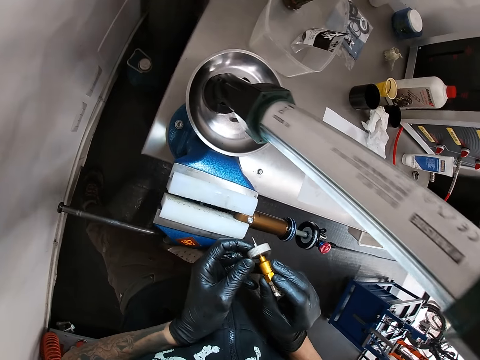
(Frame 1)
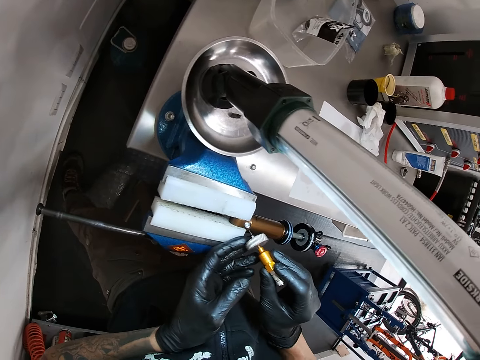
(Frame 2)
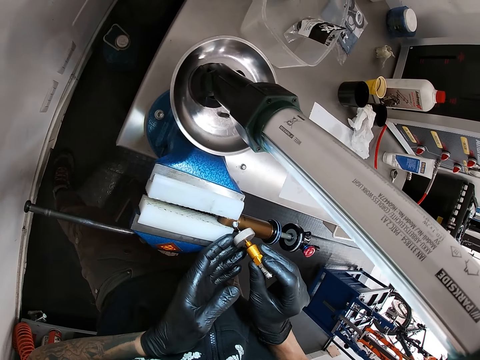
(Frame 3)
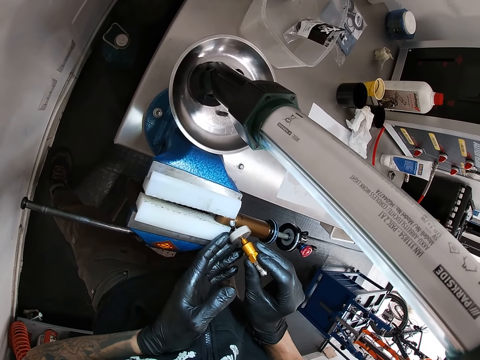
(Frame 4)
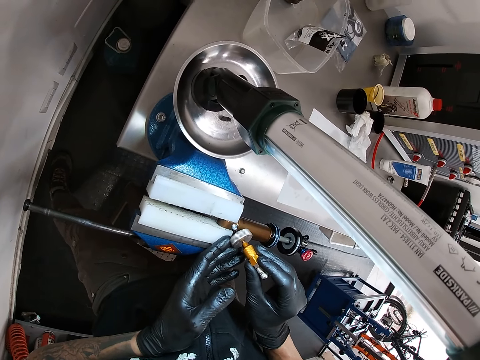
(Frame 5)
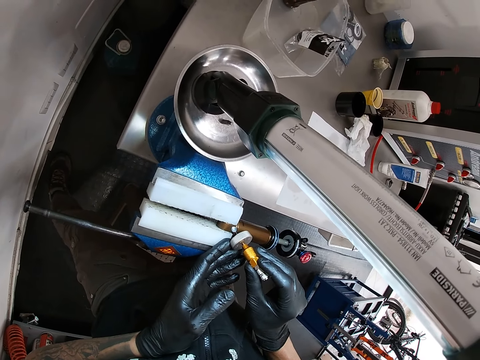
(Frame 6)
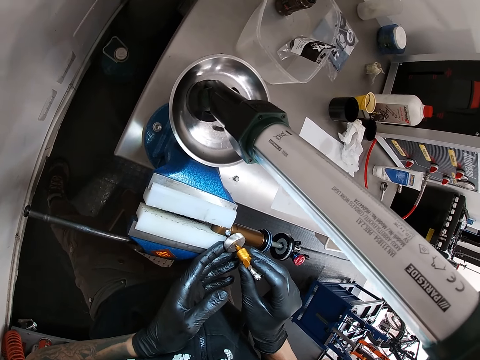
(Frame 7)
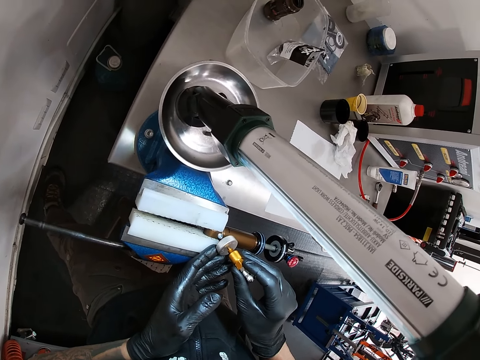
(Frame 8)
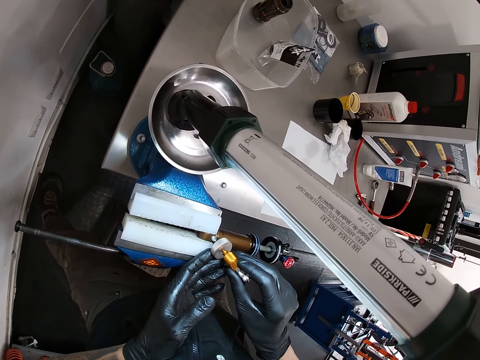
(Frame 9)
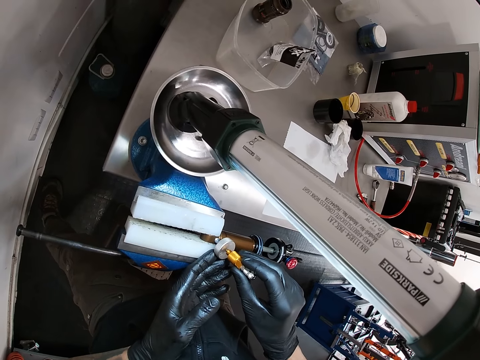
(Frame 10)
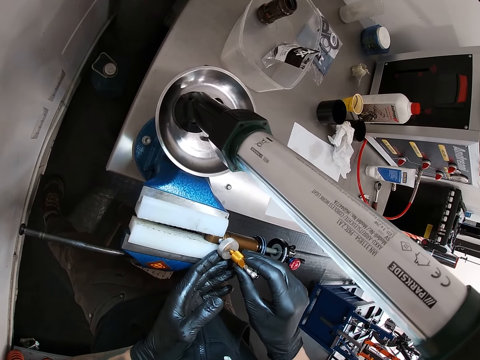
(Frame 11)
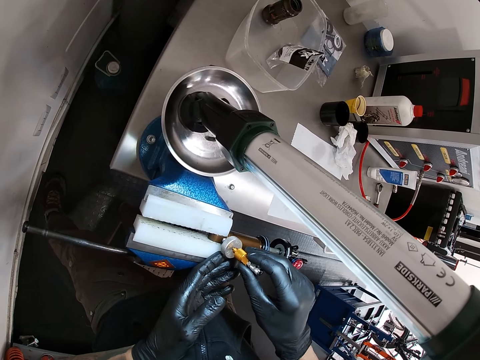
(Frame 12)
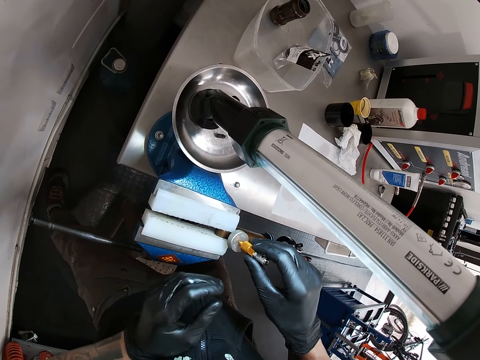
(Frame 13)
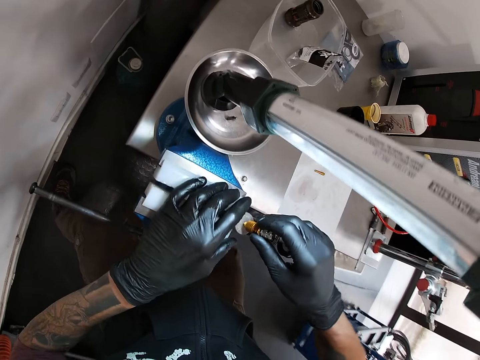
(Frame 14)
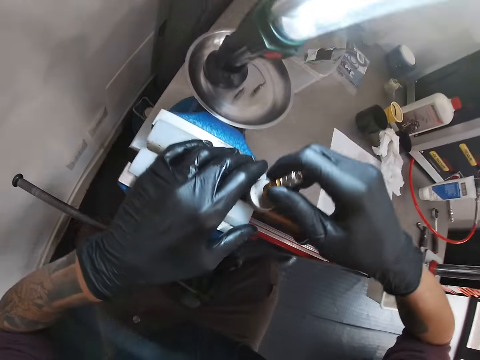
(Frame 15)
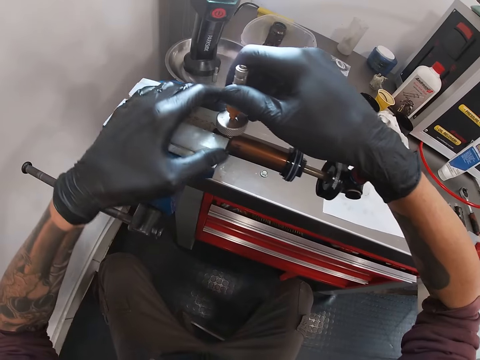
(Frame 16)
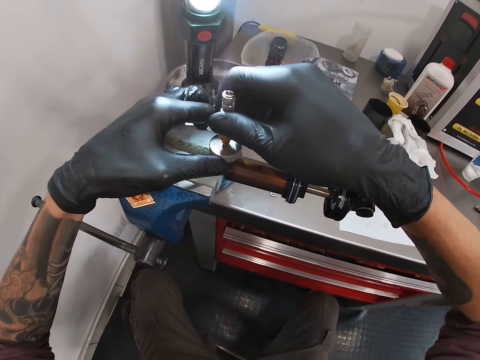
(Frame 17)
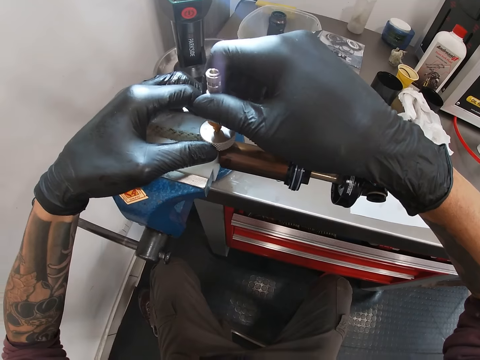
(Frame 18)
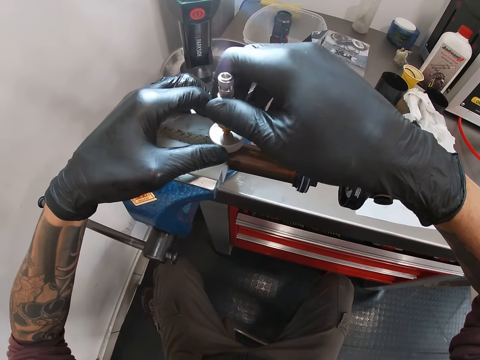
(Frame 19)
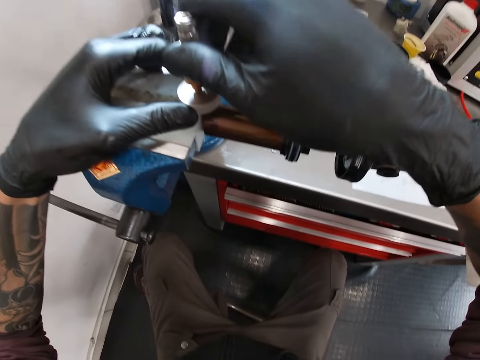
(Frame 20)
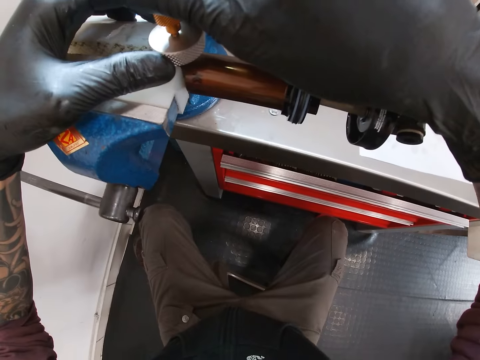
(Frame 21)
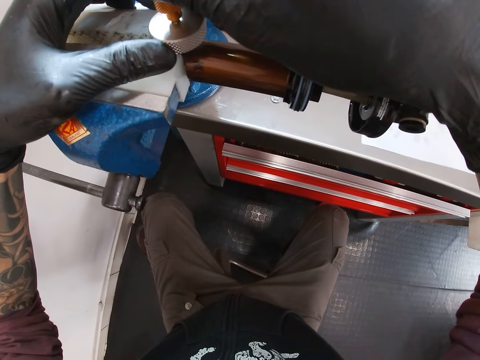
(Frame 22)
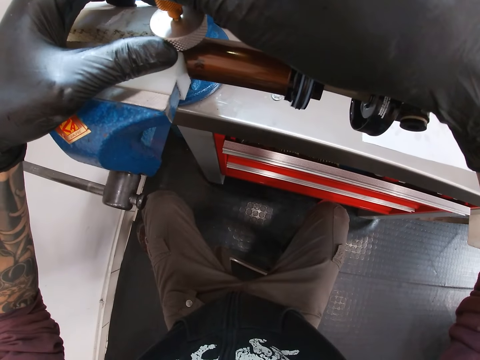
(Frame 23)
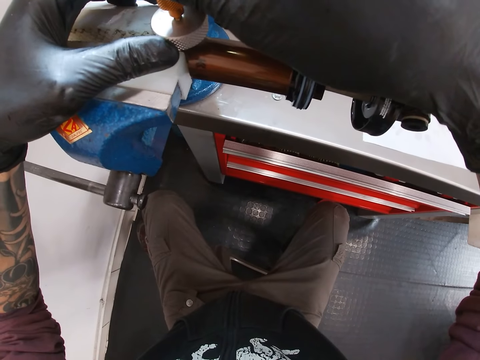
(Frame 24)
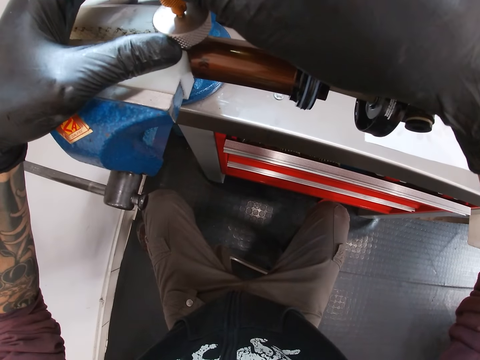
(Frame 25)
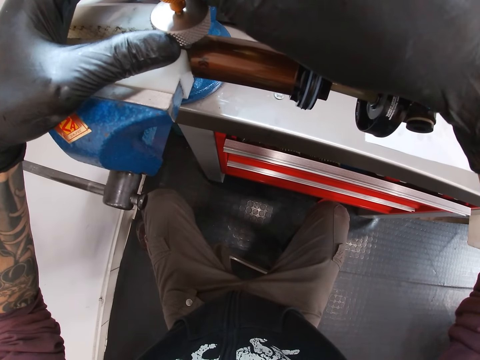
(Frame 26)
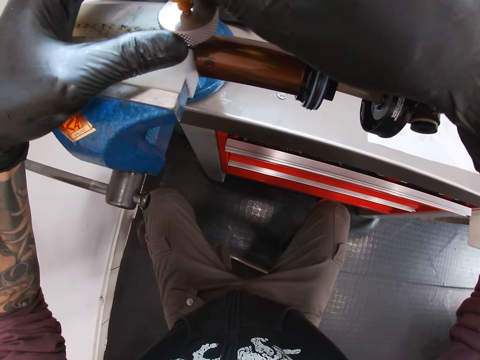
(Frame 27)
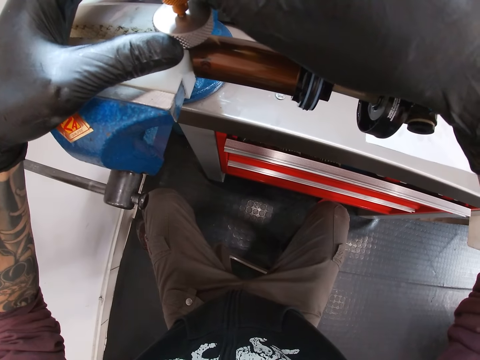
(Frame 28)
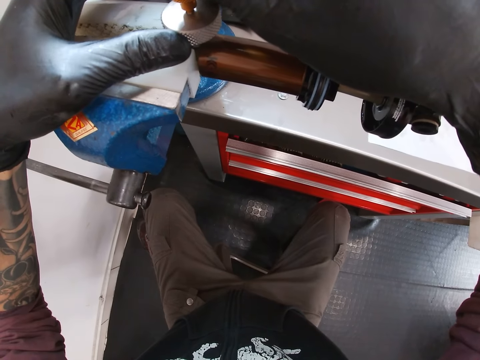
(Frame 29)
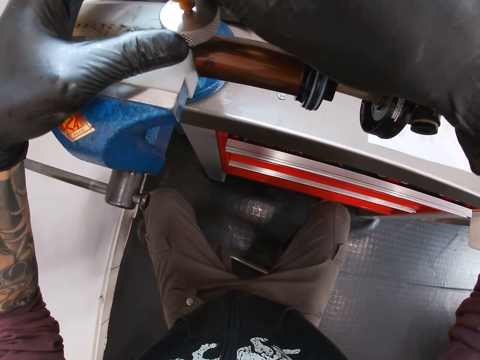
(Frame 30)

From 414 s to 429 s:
The camera wearer looks at the adapters. He inserts the needle of the valve into the eyelet of the air shock with both hands. He places his left hand on the jaws of the bench vise.

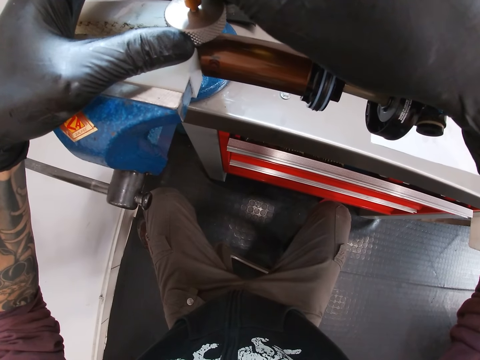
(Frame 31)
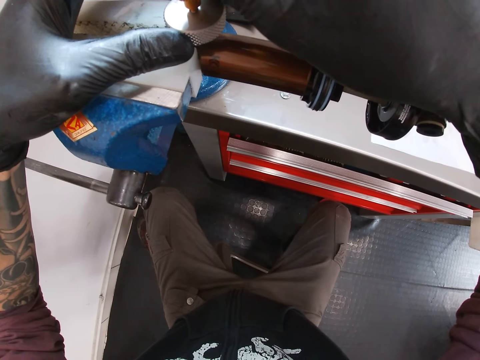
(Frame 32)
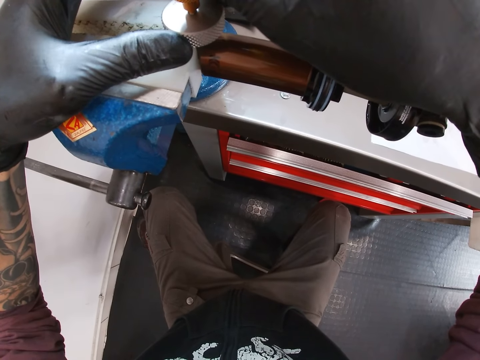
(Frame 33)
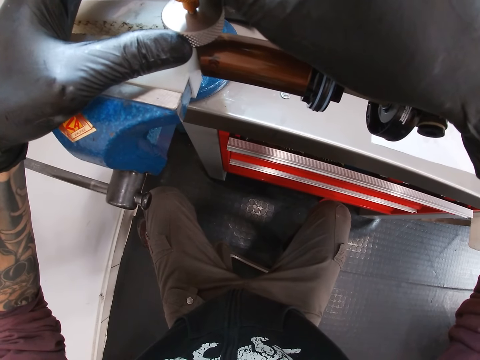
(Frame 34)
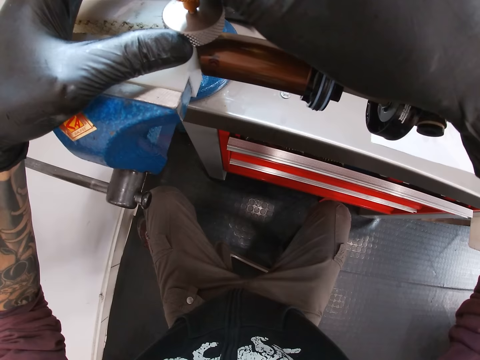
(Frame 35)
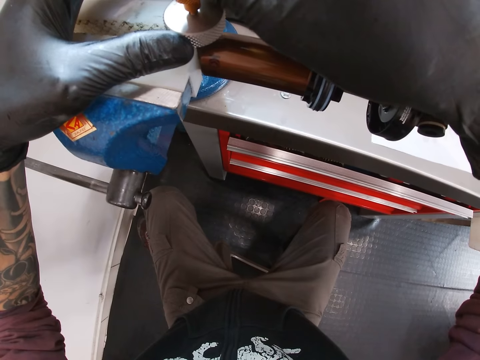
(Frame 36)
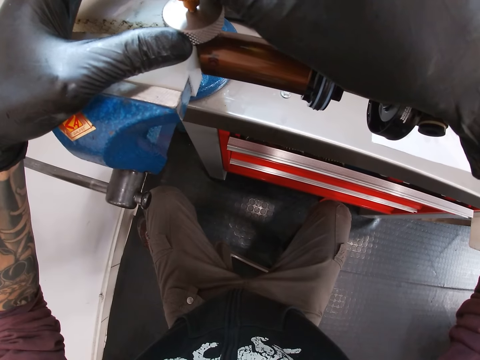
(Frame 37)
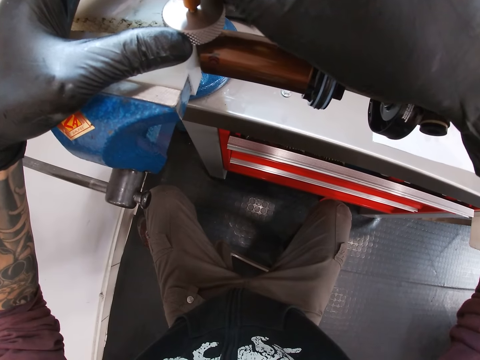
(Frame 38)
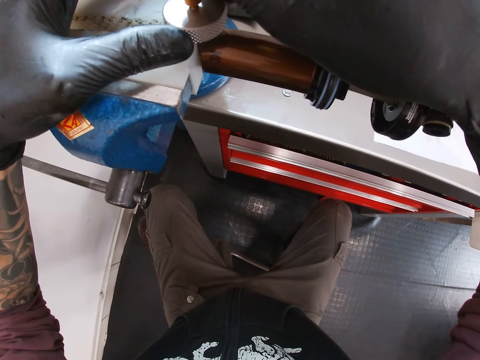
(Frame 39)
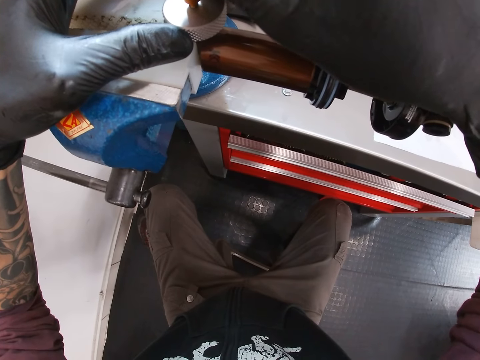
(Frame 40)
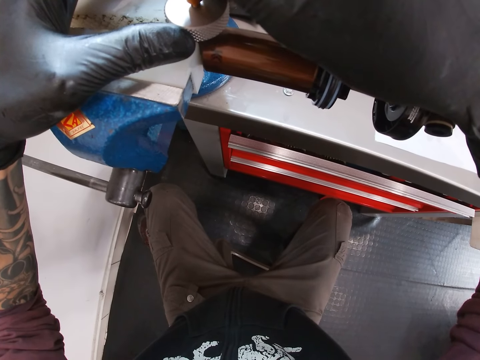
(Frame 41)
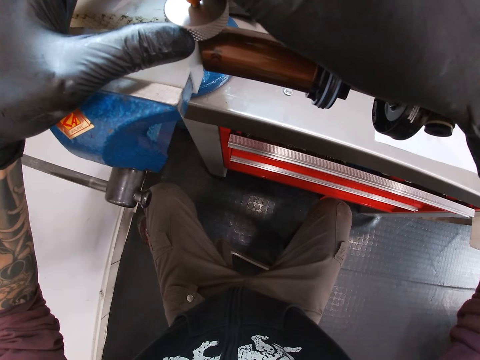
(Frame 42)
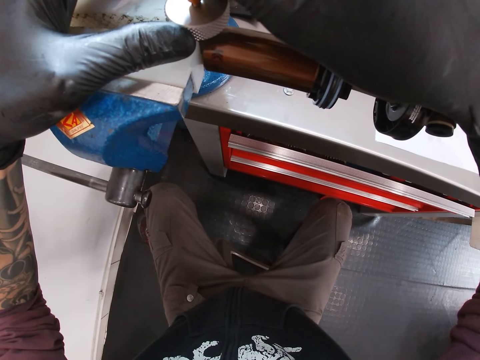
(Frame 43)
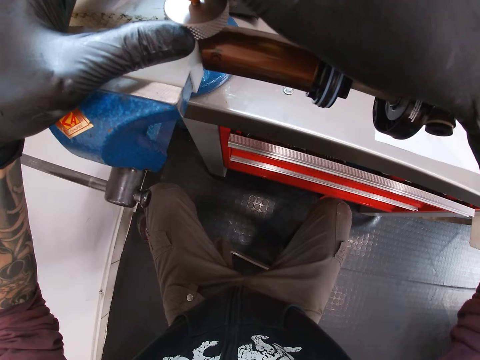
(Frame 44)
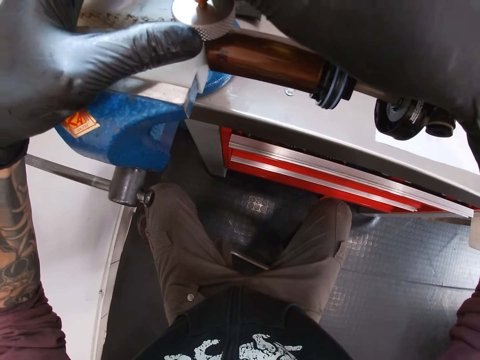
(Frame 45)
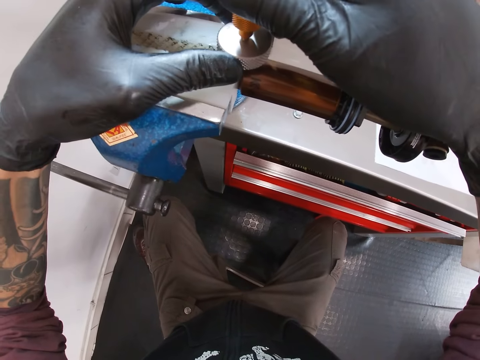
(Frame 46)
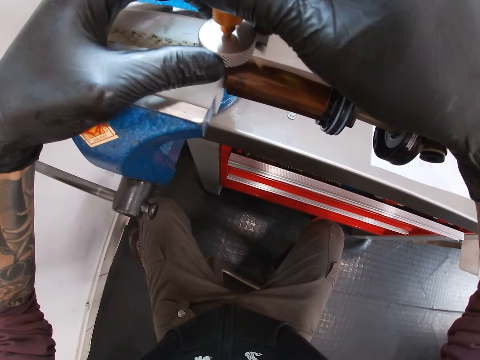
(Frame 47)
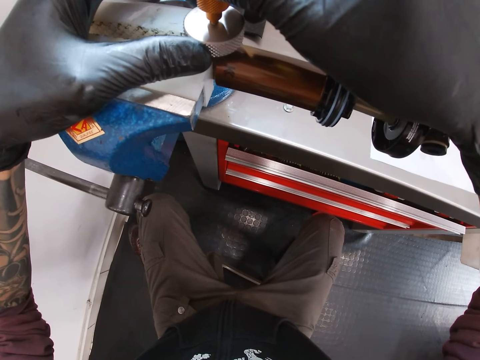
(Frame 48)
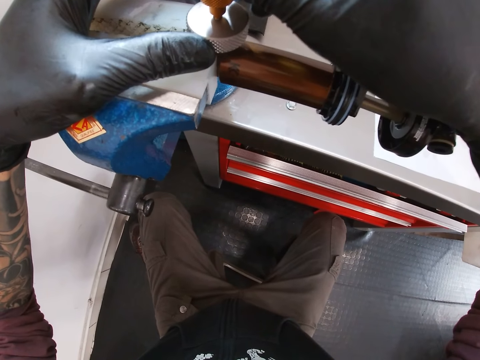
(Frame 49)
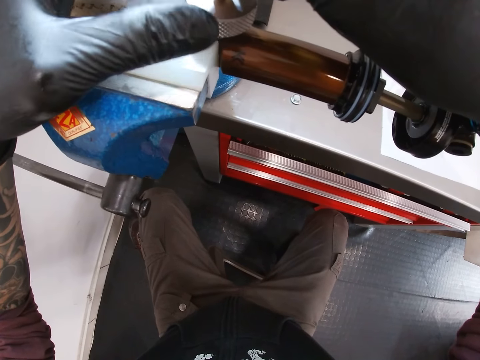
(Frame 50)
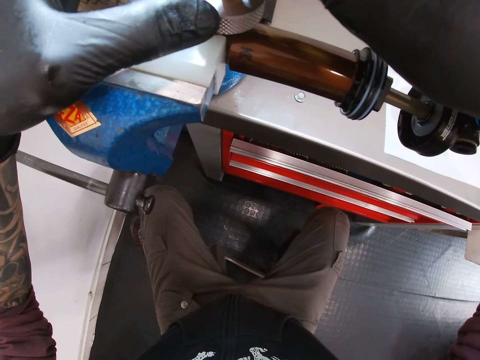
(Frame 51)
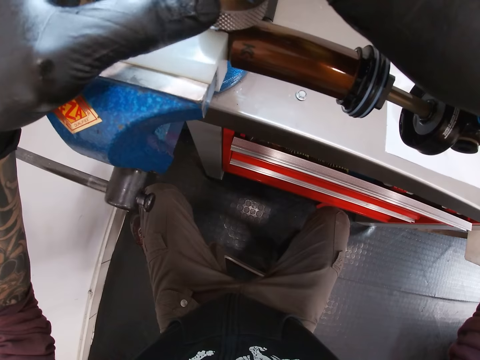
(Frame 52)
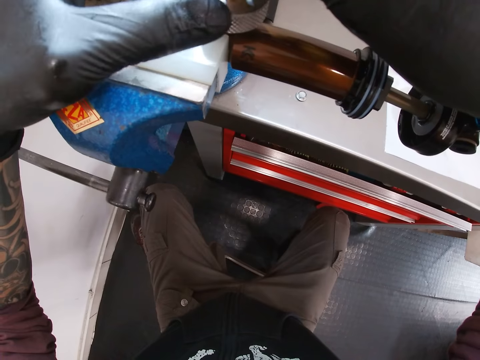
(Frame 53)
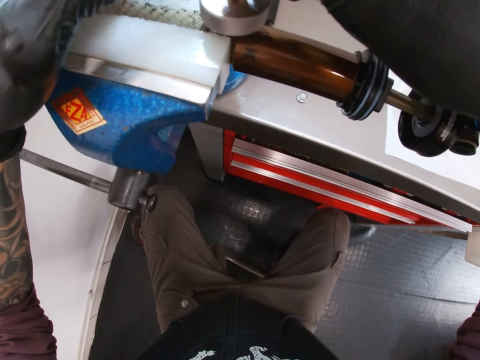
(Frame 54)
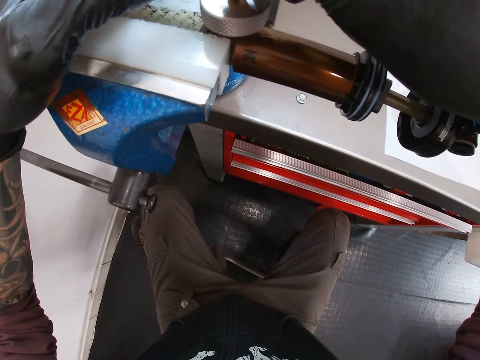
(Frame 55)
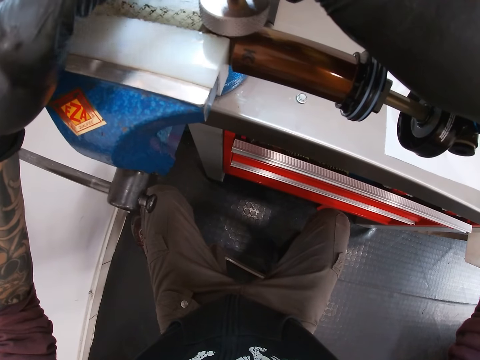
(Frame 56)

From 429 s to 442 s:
The camera wearer turns the screw with his left hand.
